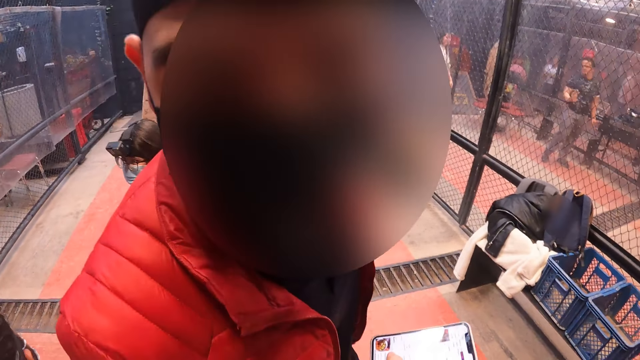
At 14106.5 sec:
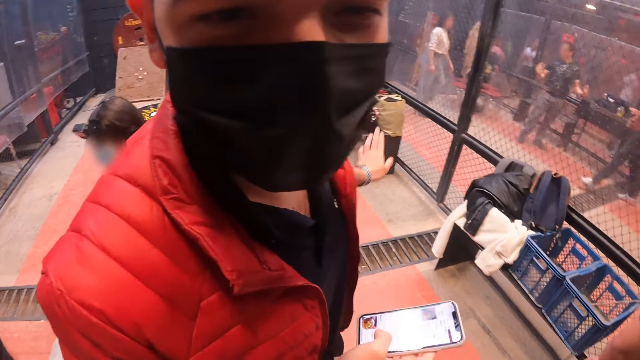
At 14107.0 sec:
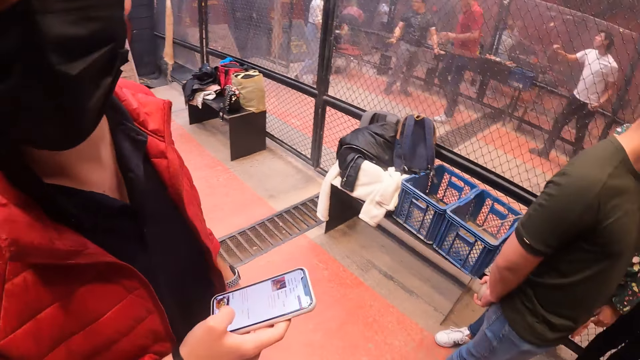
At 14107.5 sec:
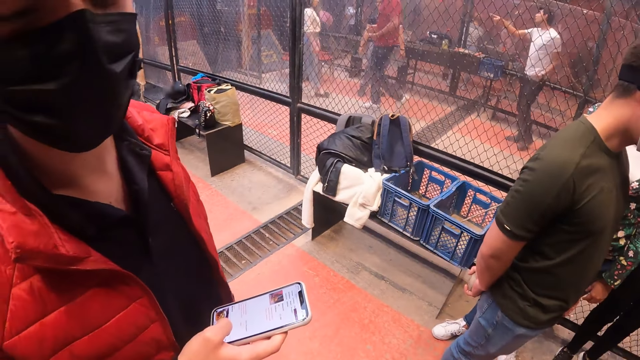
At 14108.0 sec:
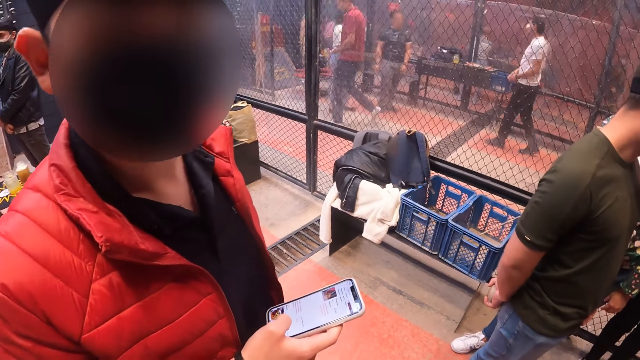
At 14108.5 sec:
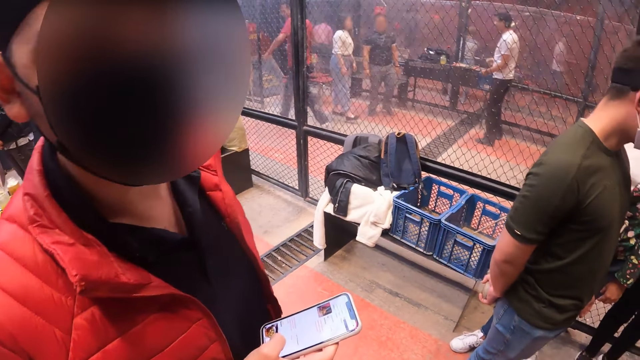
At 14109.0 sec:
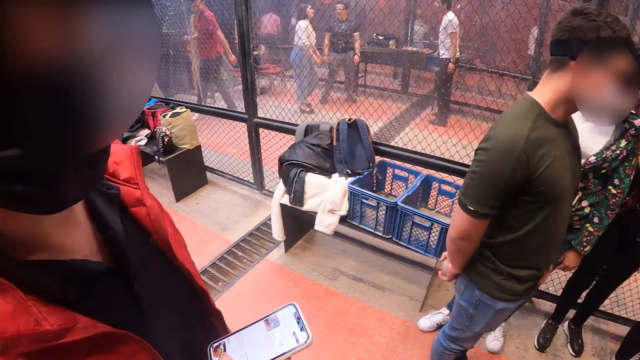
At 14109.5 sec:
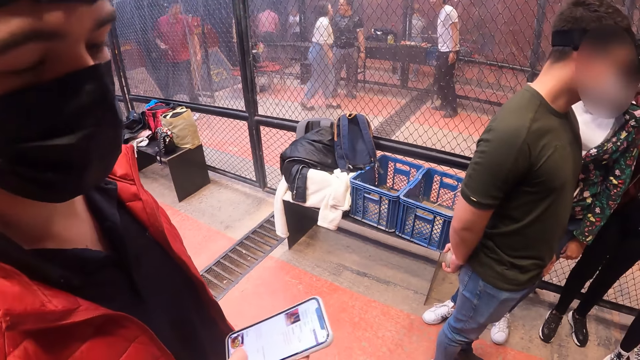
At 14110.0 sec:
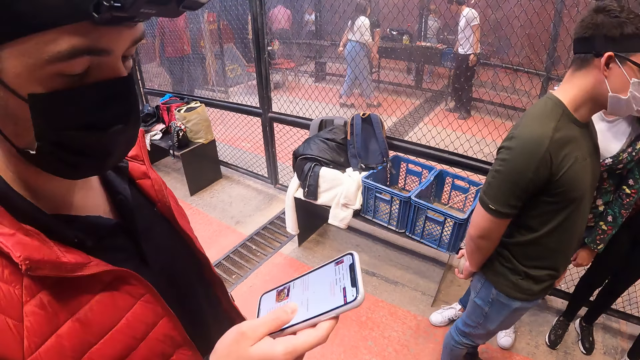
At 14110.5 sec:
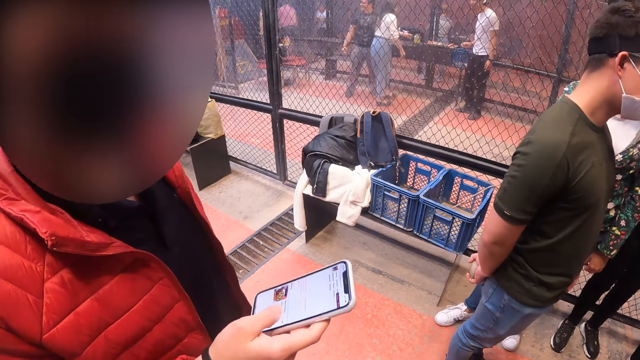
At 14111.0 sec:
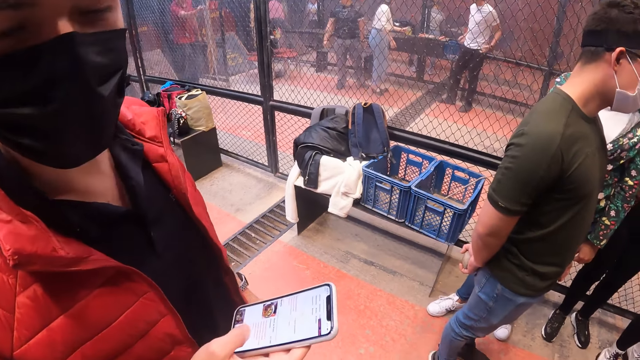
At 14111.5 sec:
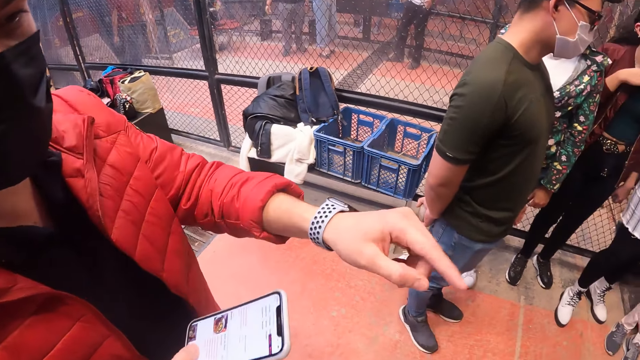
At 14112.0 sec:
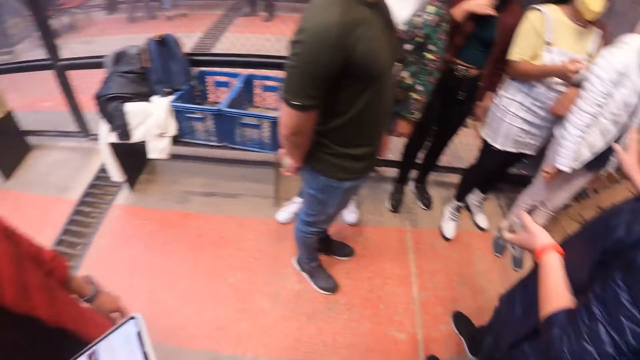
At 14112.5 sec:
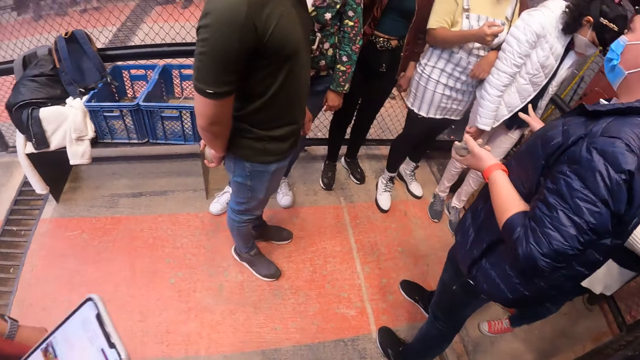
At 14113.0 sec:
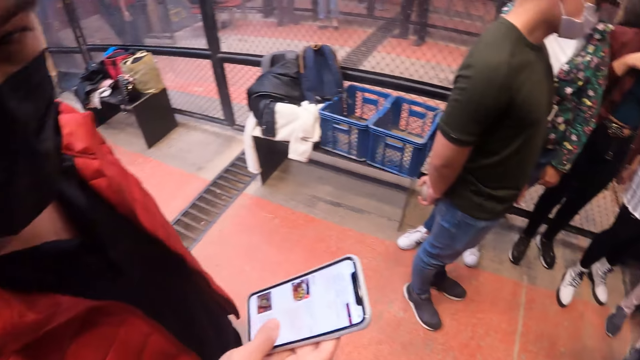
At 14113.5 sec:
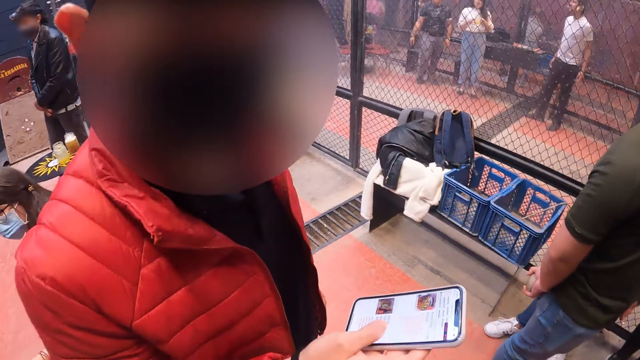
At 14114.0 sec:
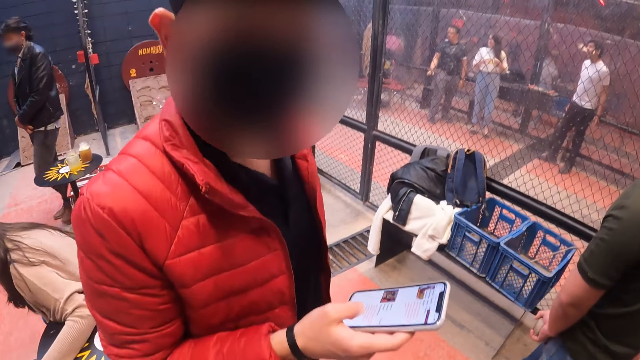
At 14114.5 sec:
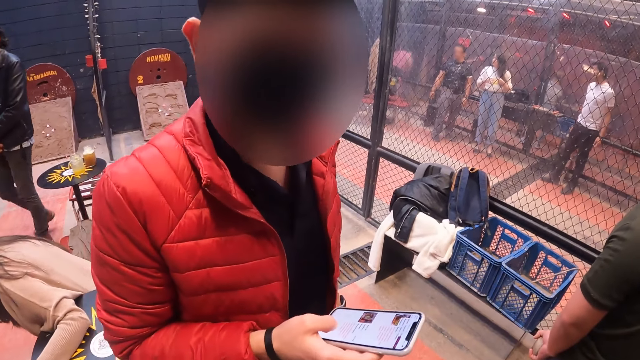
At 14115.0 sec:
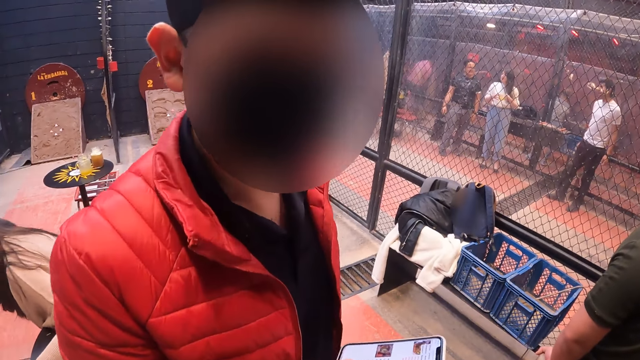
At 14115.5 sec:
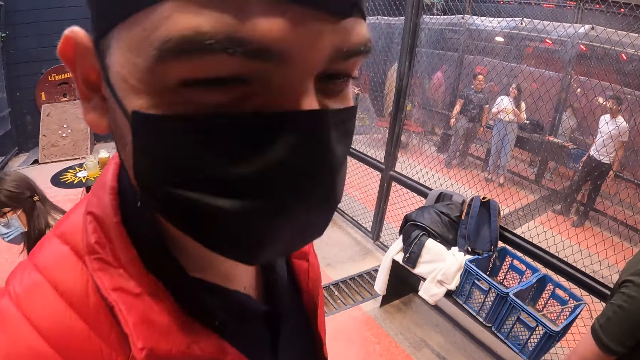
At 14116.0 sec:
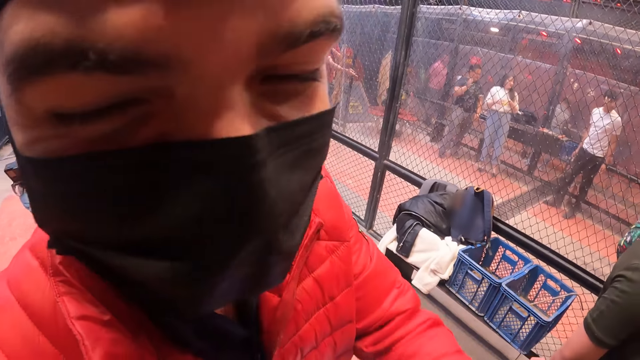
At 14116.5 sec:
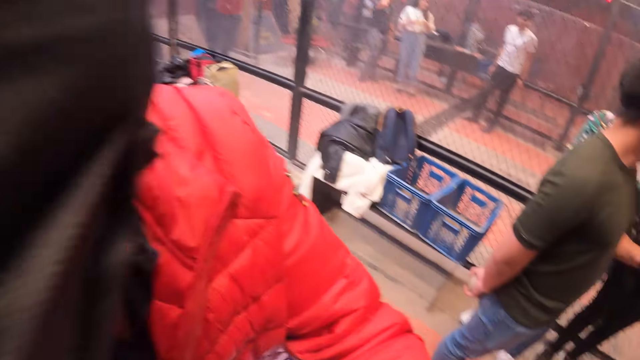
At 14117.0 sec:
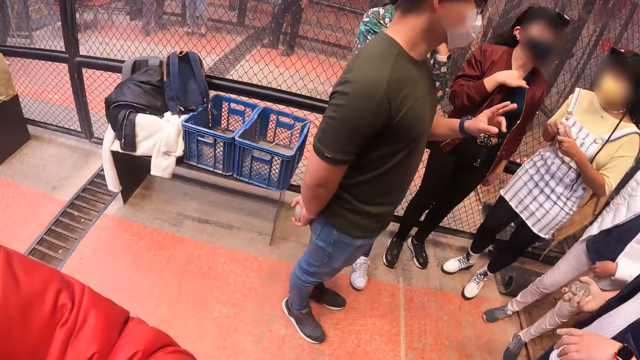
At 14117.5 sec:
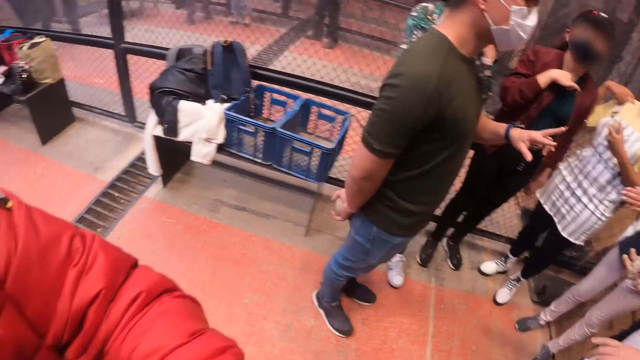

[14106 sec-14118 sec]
A man operates the phone.

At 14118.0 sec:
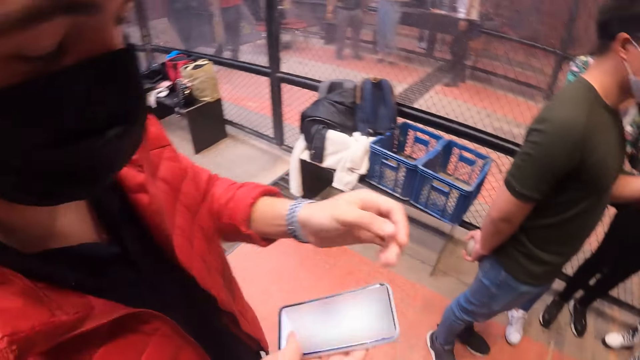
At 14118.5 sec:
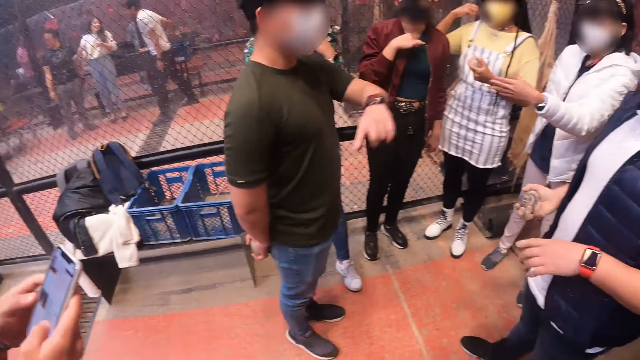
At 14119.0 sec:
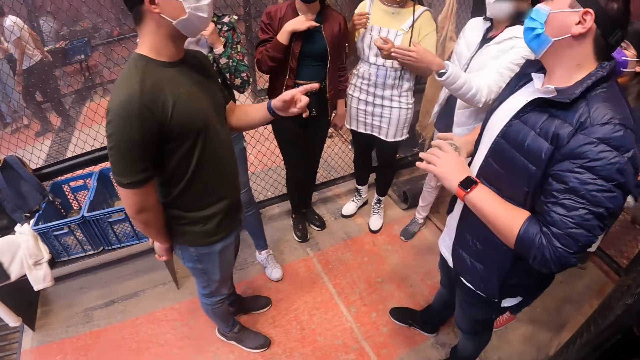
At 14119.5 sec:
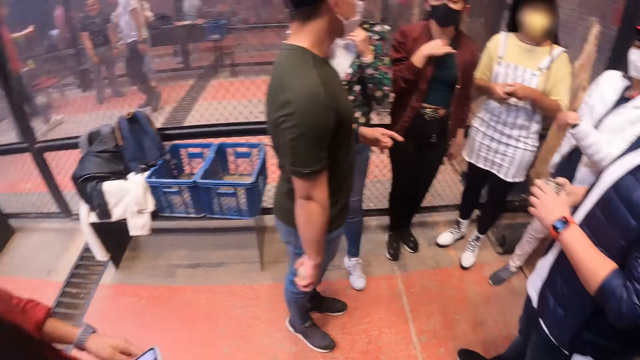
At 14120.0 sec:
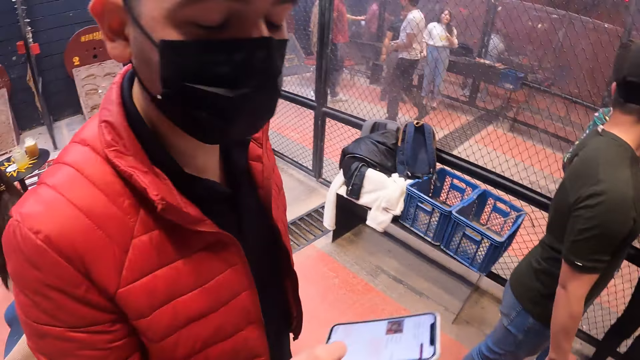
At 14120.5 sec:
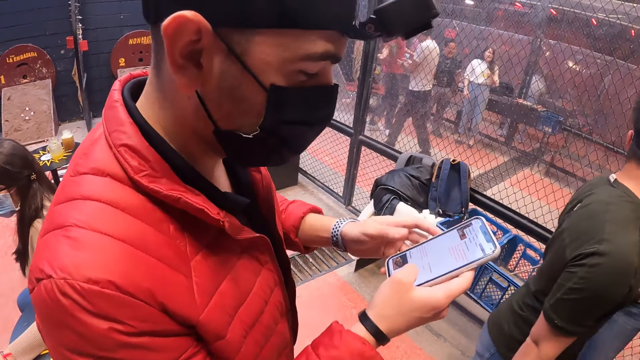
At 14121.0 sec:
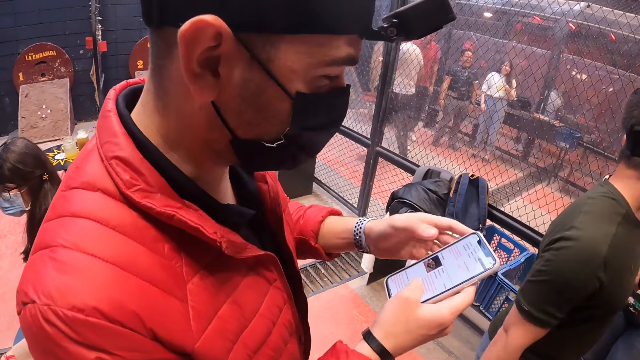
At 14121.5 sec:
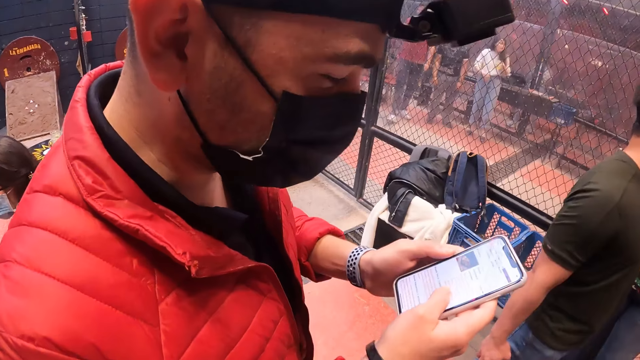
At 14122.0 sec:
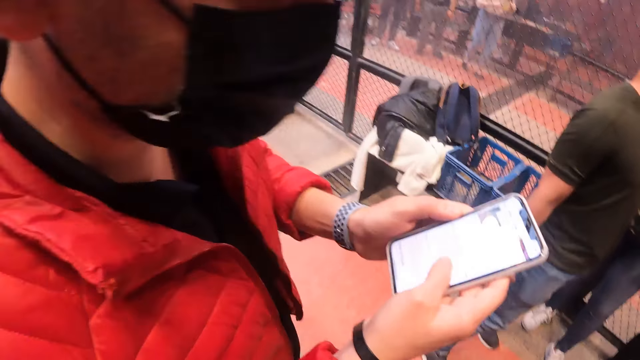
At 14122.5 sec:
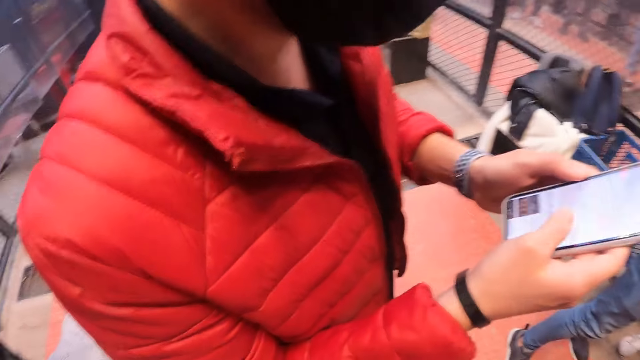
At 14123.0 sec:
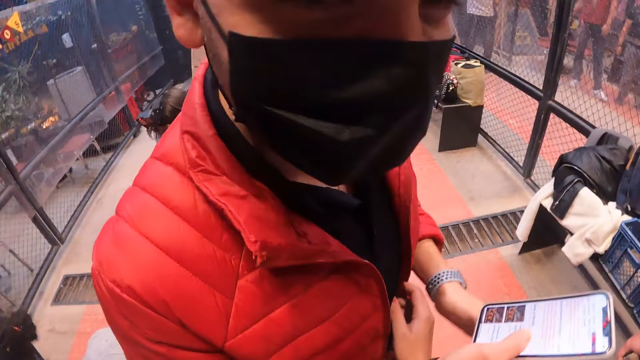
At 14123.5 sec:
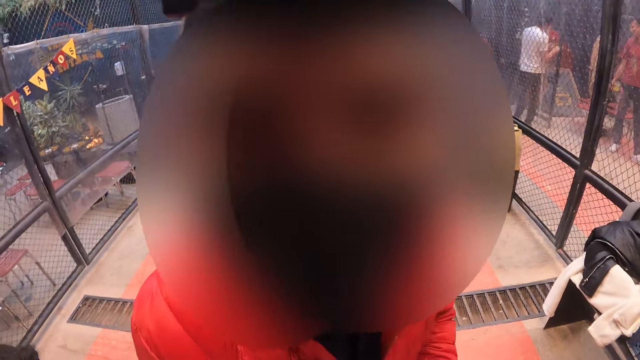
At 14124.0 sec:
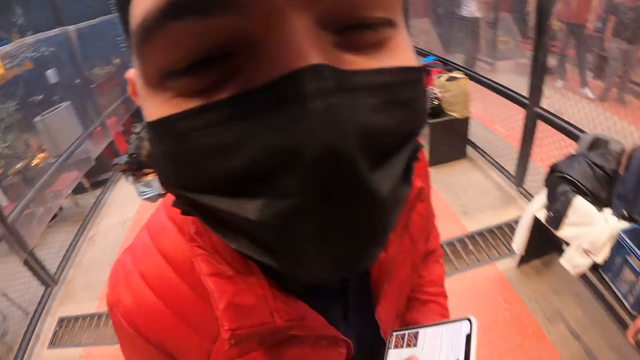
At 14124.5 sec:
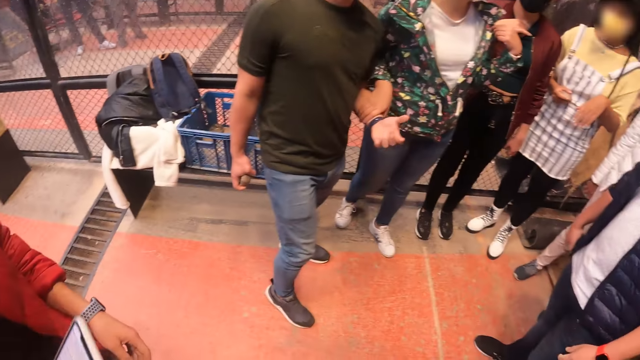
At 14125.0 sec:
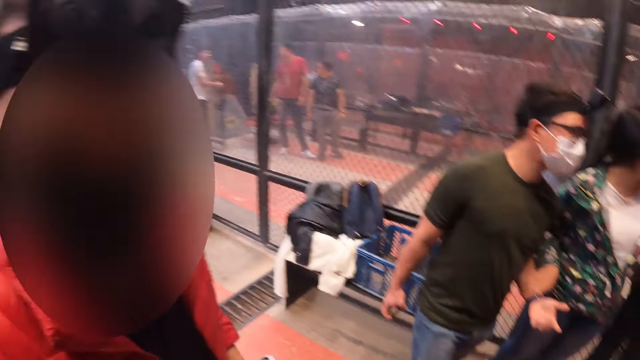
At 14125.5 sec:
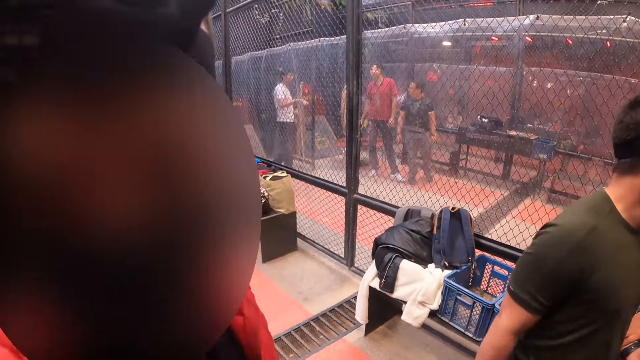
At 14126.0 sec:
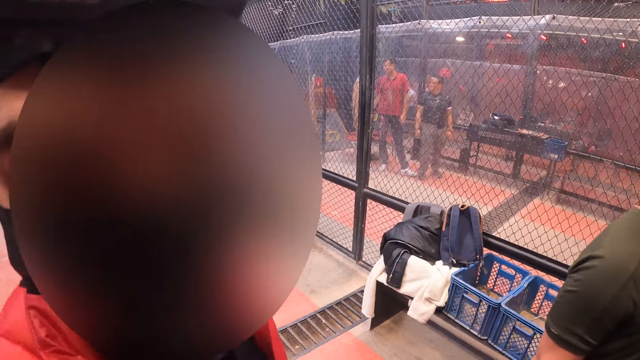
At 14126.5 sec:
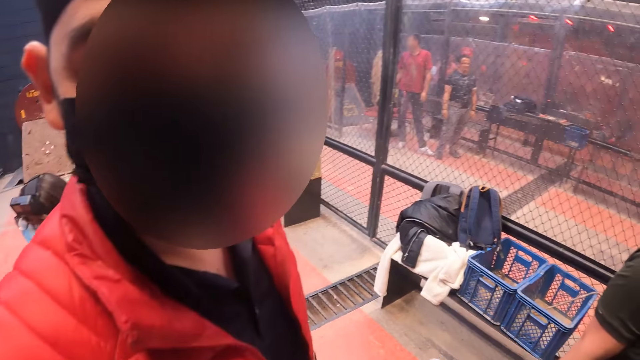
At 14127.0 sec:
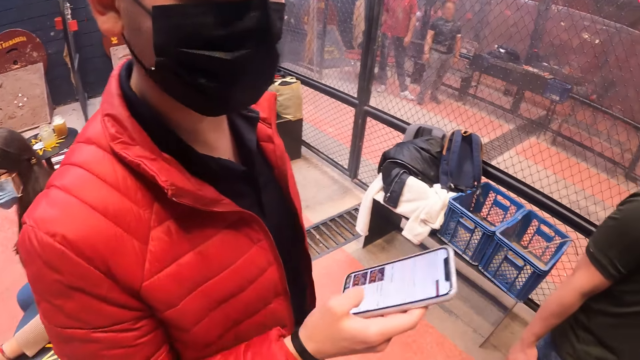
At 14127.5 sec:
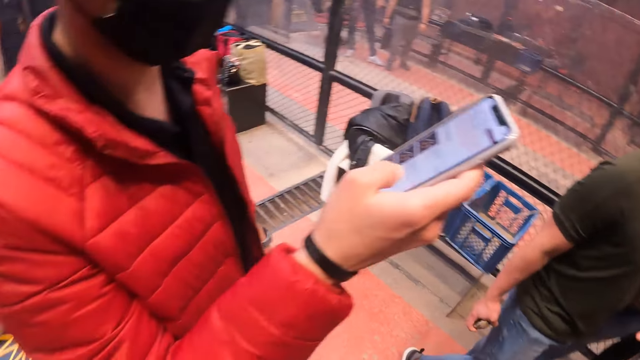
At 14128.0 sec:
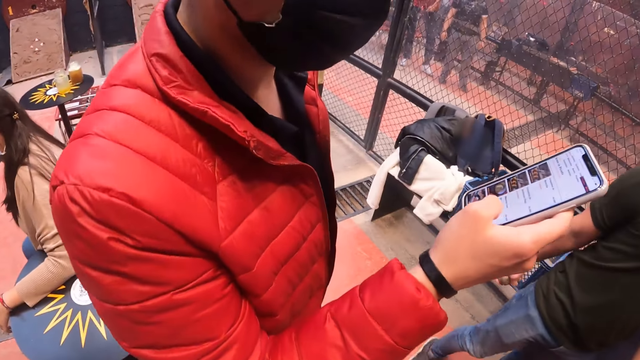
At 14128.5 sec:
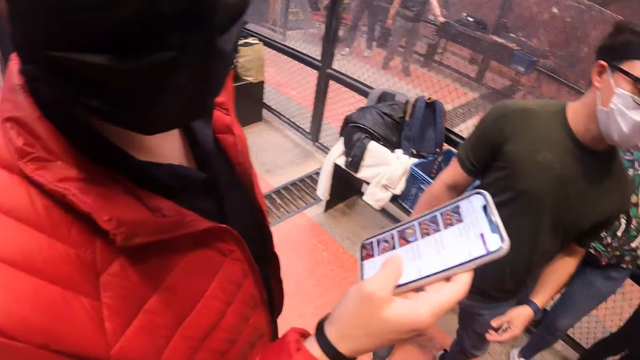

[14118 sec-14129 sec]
A male interacts with the camera wearer.
